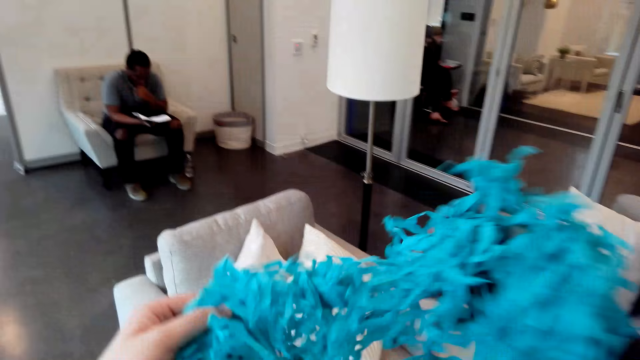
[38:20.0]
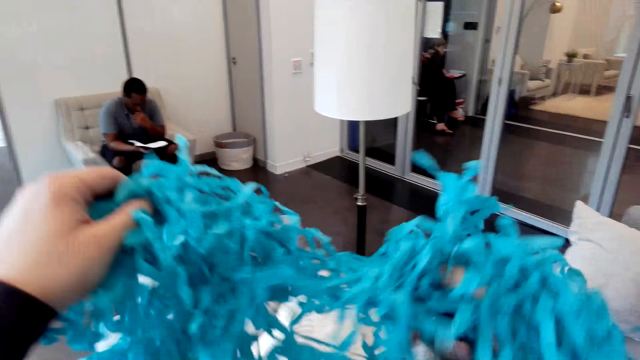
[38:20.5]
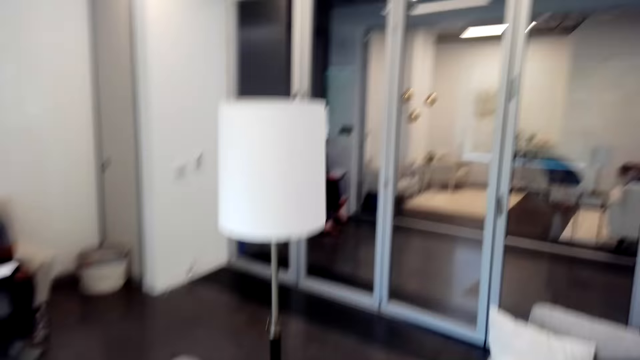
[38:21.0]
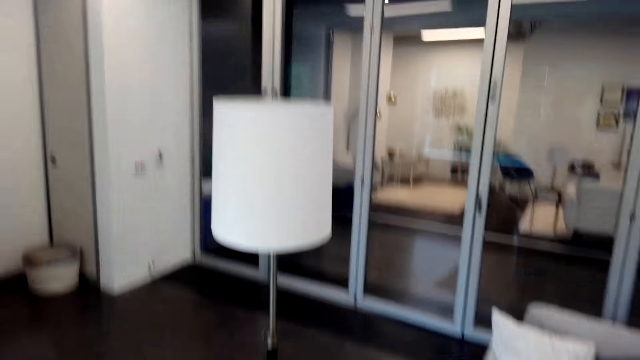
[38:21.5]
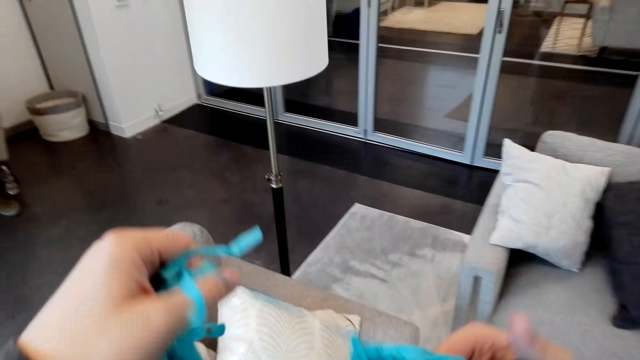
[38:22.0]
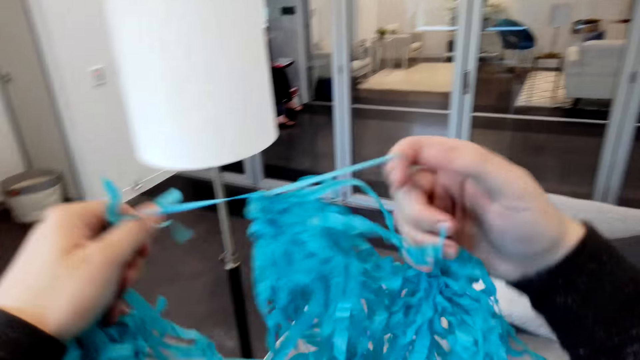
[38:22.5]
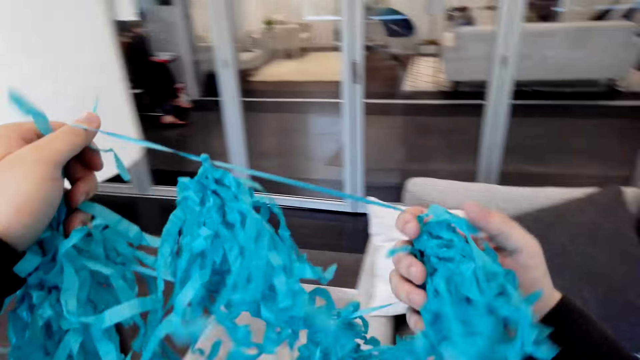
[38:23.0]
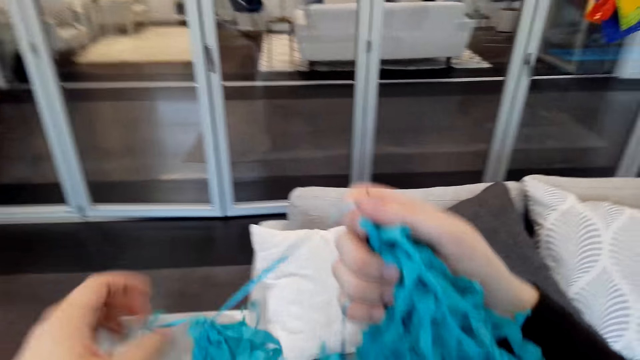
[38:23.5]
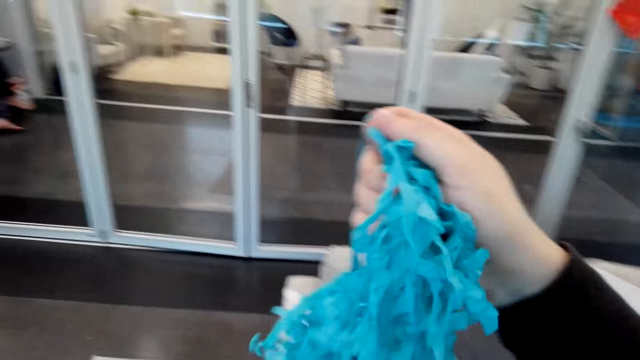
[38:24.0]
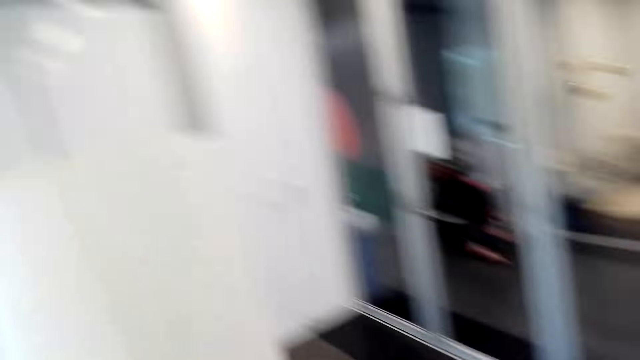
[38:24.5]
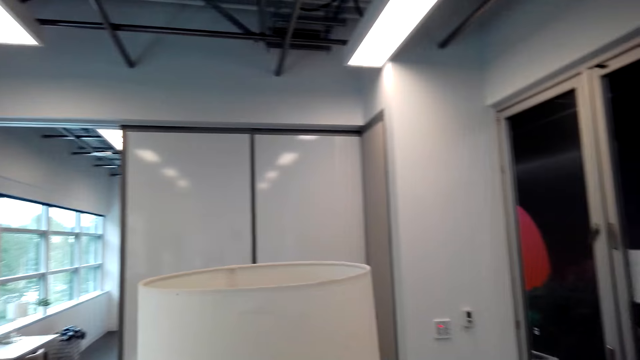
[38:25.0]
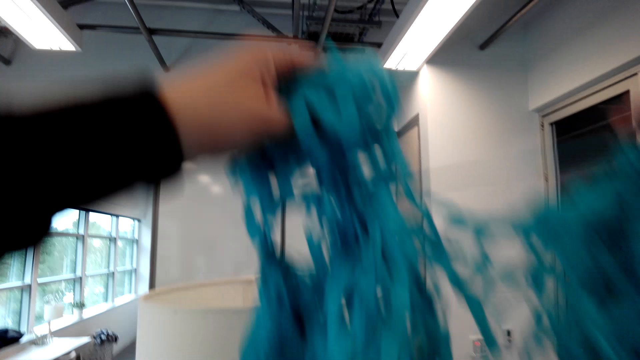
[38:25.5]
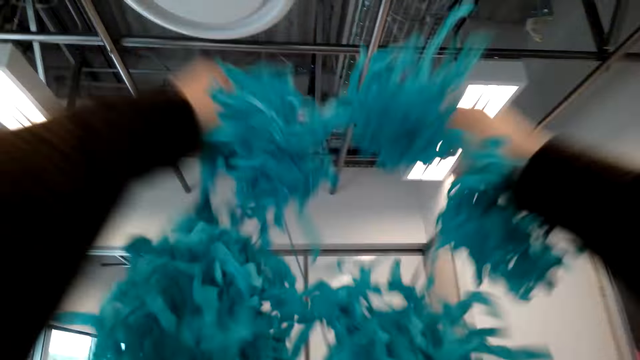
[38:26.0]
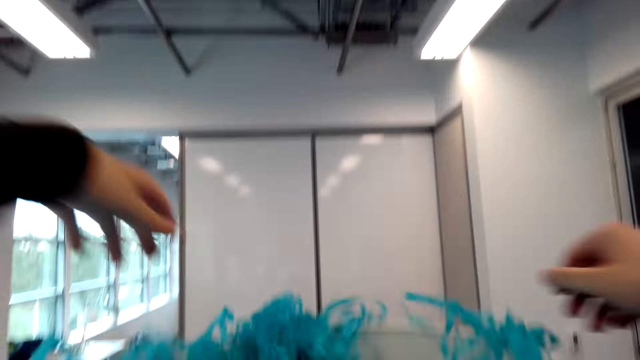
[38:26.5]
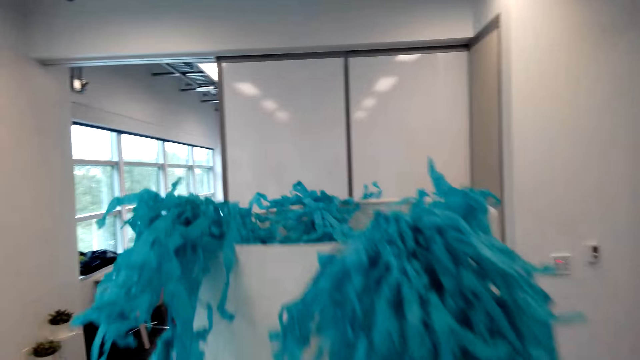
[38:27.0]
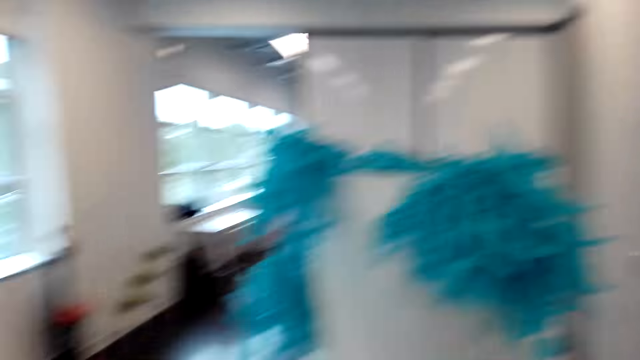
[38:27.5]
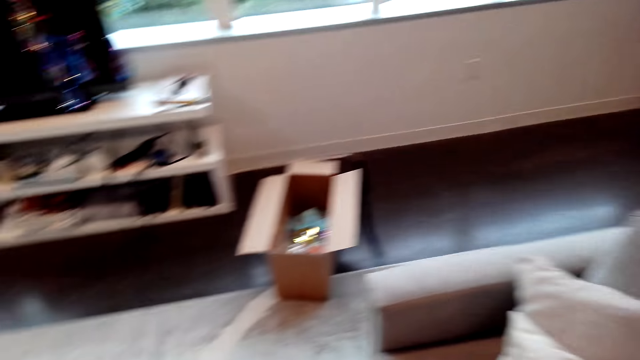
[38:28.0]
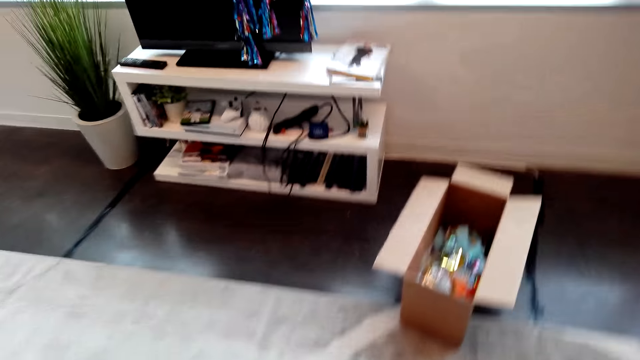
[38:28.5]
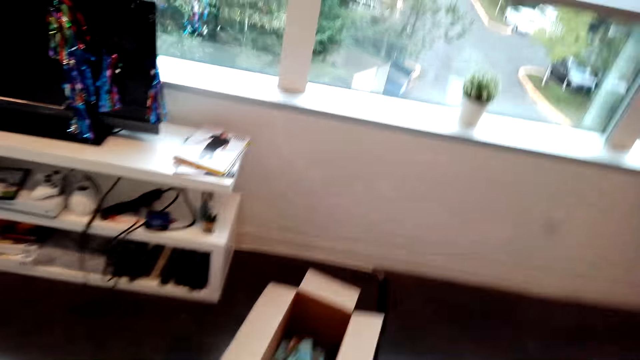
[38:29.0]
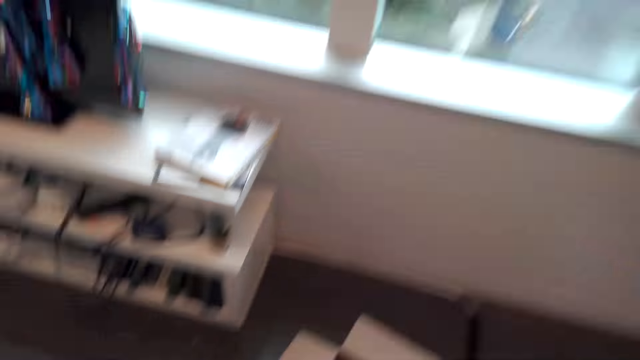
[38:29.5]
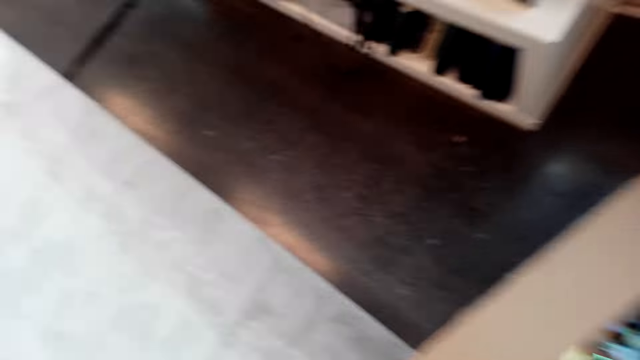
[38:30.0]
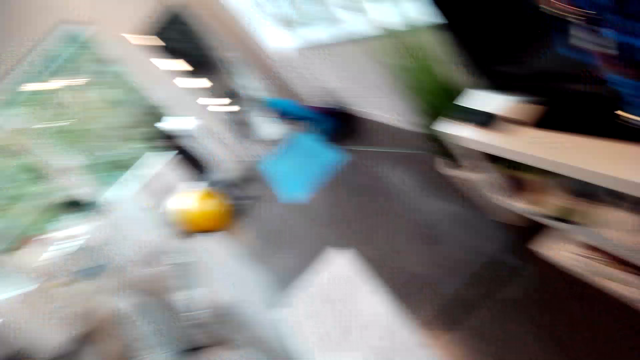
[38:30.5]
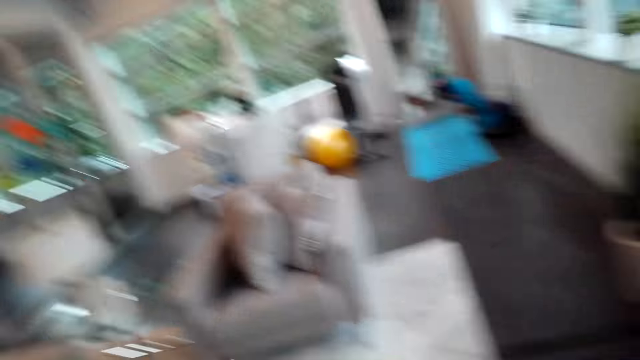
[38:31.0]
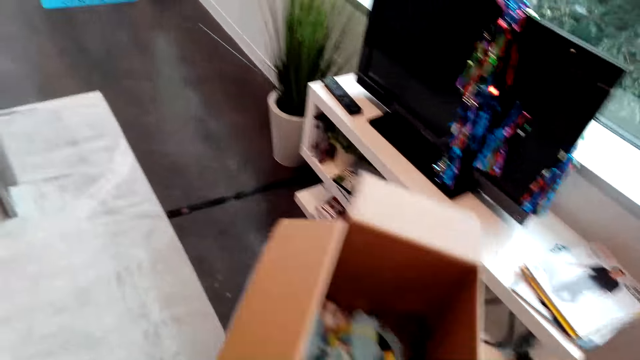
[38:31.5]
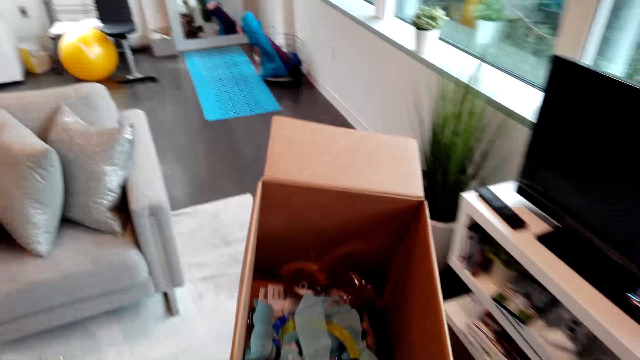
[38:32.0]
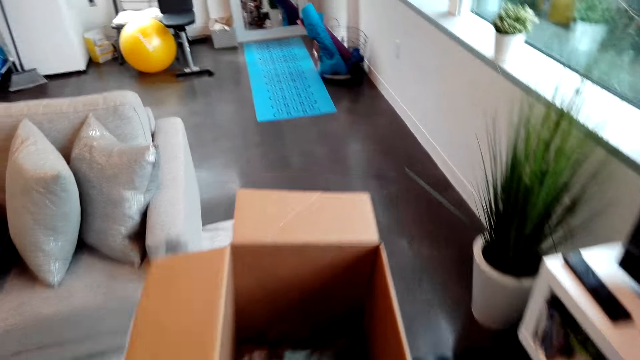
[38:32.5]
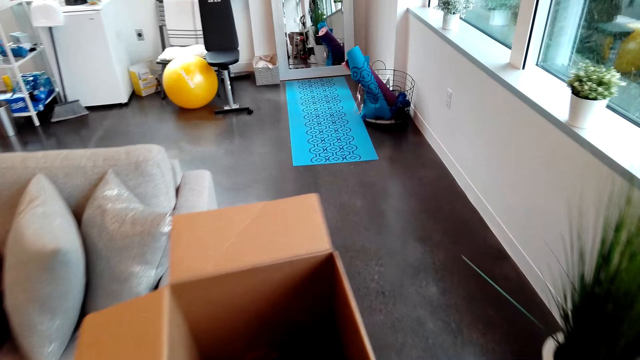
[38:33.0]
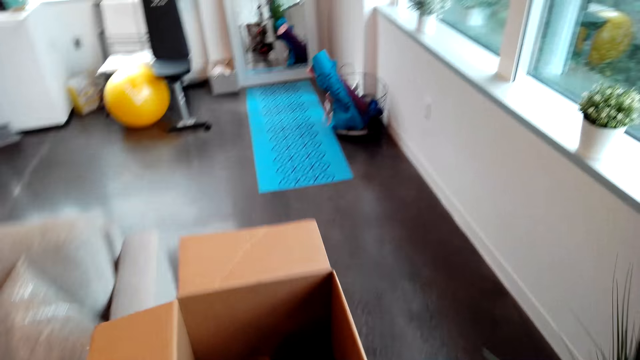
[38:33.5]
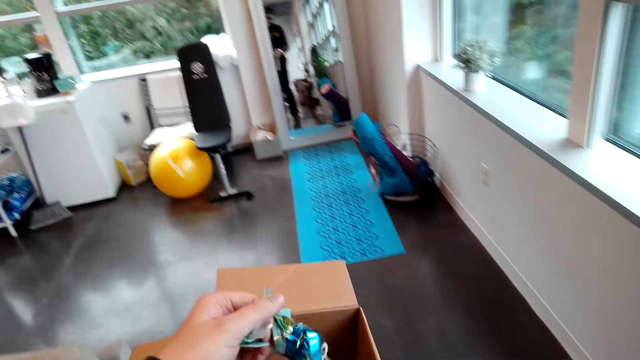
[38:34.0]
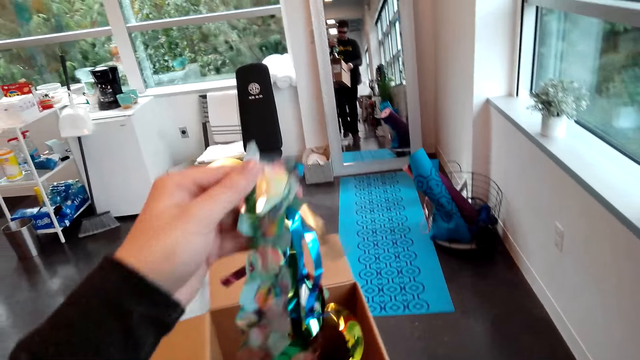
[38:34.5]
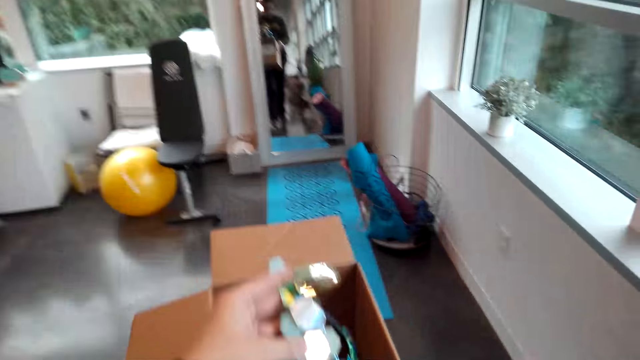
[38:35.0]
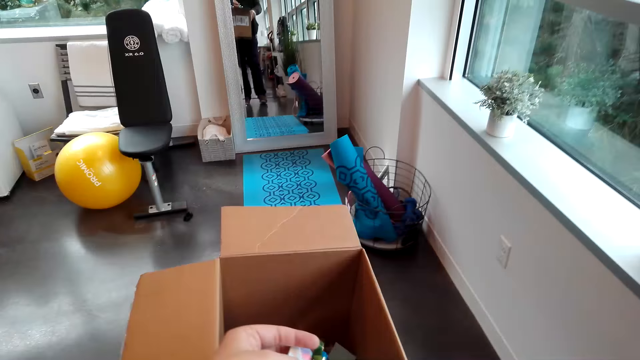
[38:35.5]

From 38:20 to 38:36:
The camera wearer adjusts the deco flower. They hold the decoration flower, walk around, and place the decoration on a table lamp. They move around. They pick up the box, walk around, and pick flowers from the box.

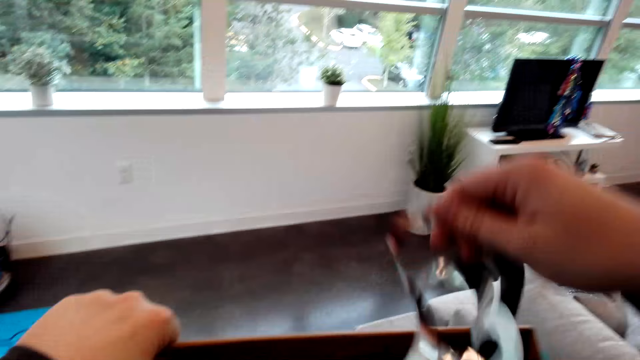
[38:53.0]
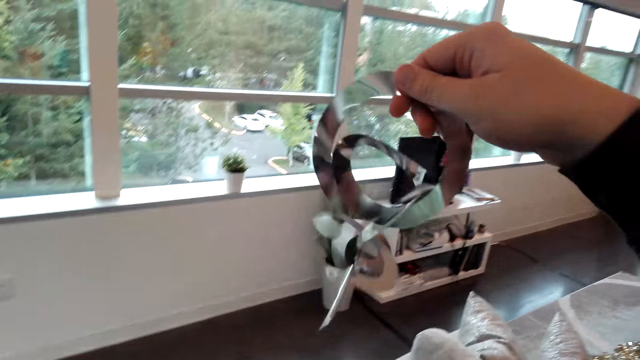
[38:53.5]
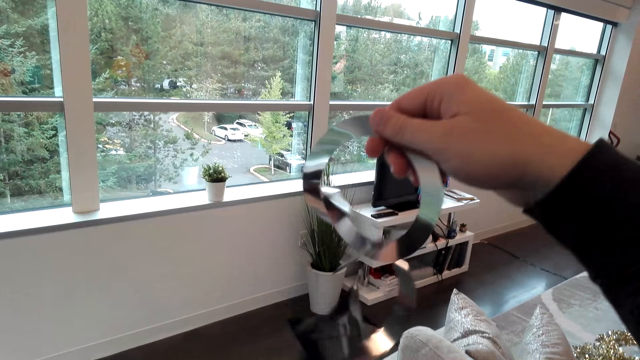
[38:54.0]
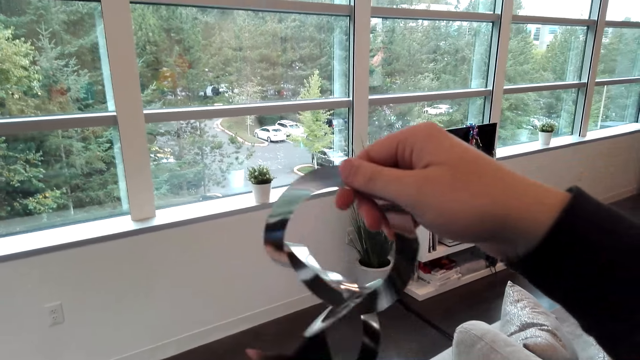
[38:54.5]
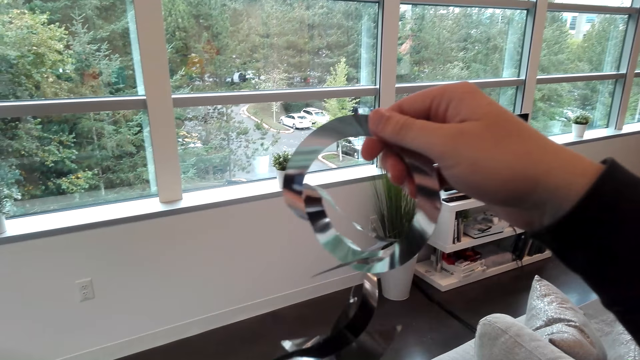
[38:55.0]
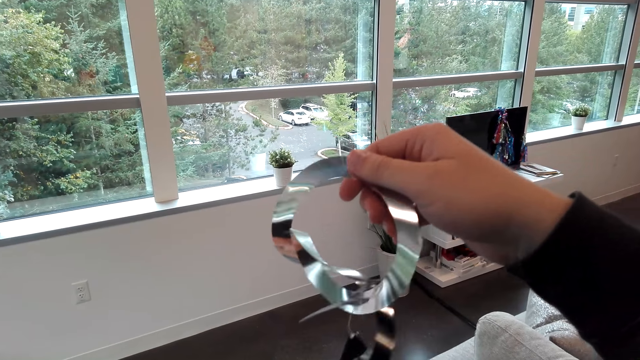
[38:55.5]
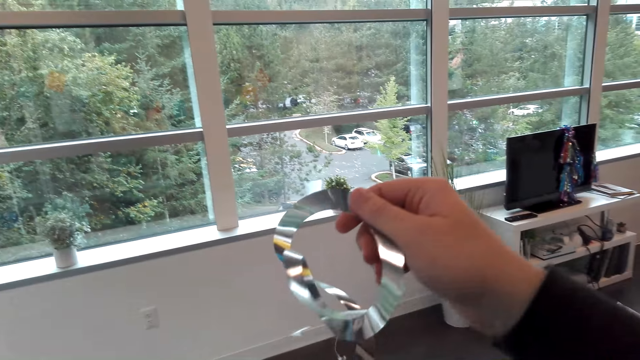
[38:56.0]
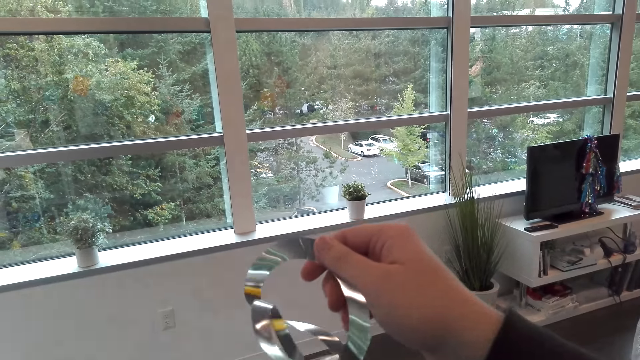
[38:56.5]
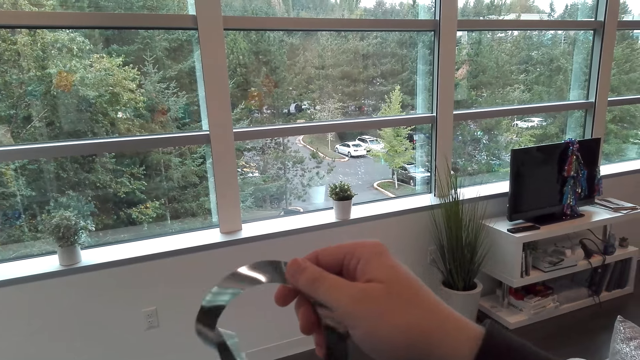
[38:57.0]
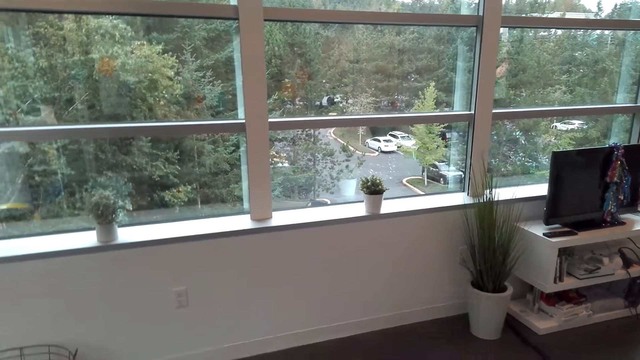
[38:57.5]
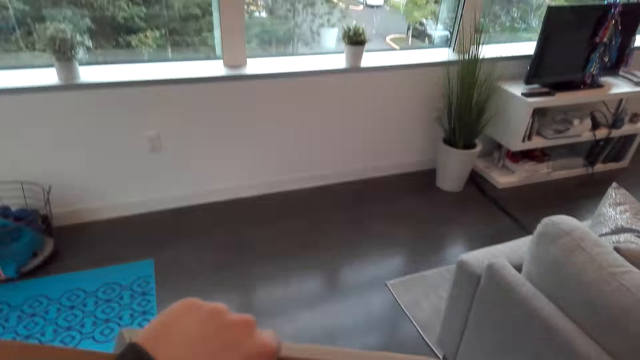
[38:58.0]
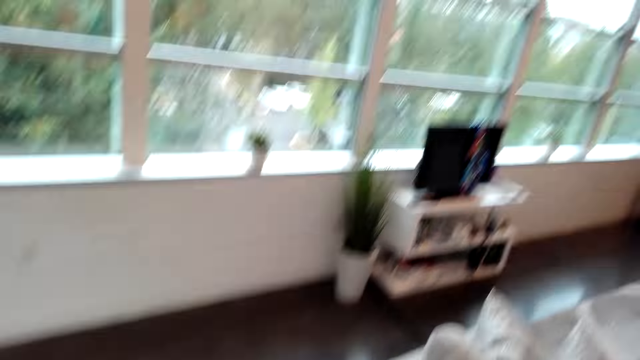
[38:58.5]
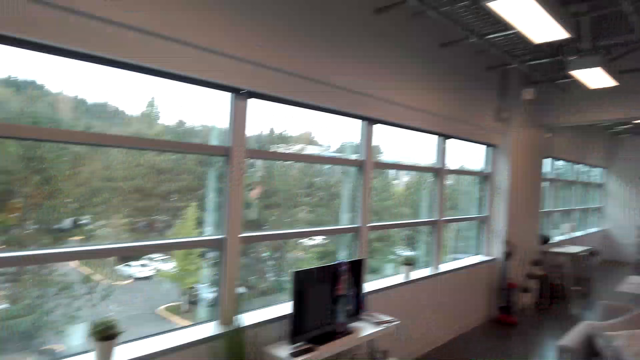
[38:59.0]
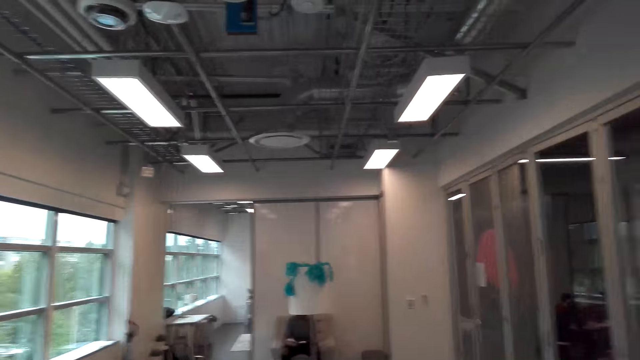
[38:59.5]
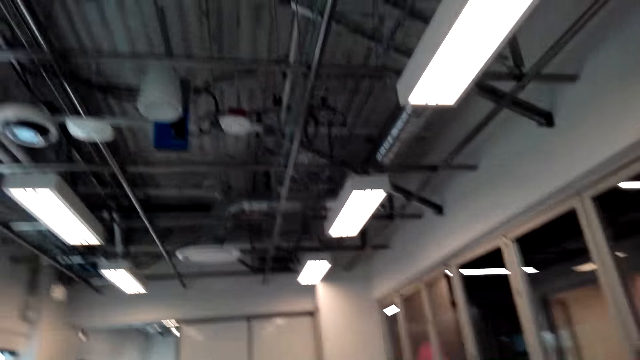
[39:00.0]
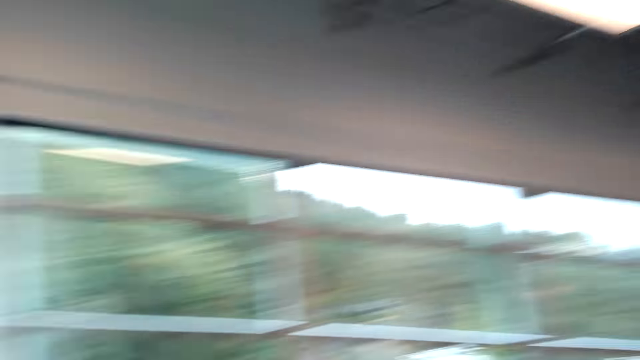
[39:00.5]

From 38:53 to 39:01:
The camera wearer picks a decoration. They look around.
